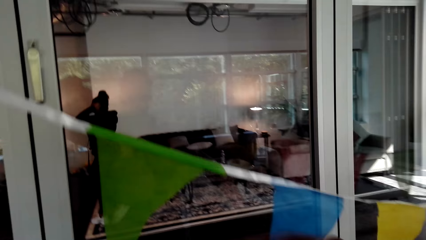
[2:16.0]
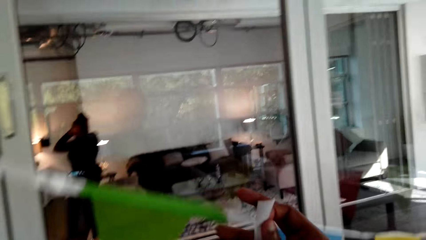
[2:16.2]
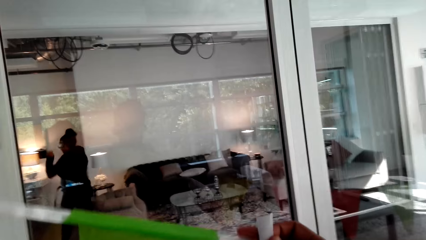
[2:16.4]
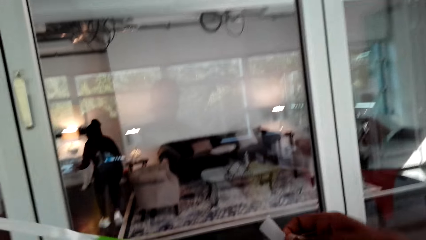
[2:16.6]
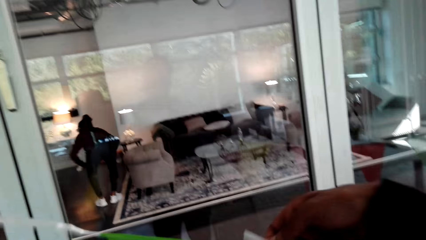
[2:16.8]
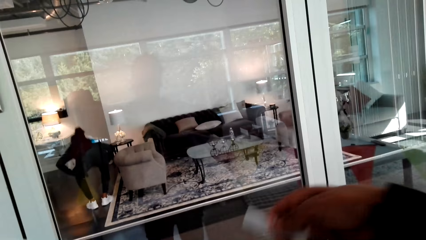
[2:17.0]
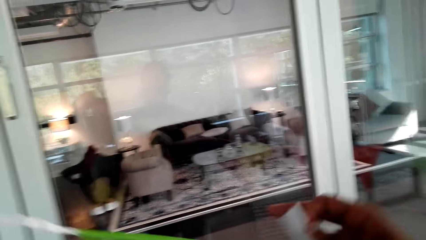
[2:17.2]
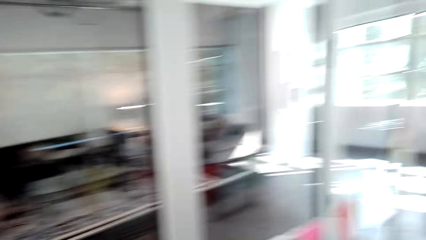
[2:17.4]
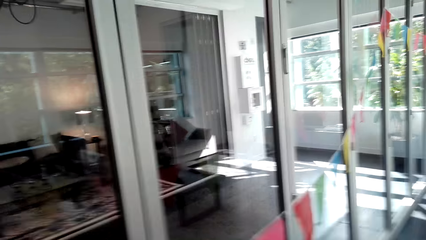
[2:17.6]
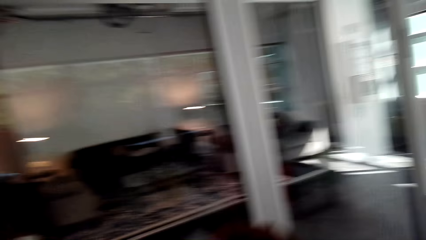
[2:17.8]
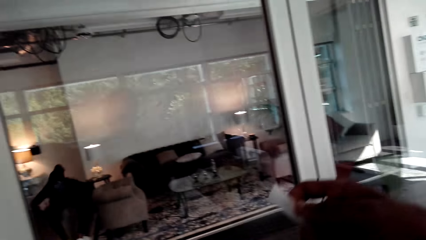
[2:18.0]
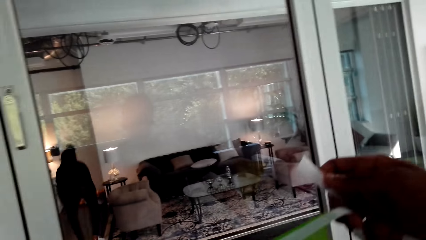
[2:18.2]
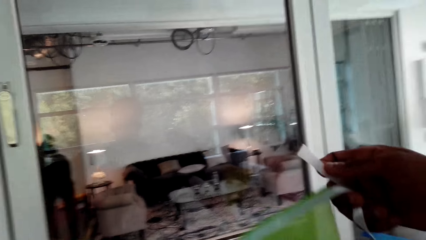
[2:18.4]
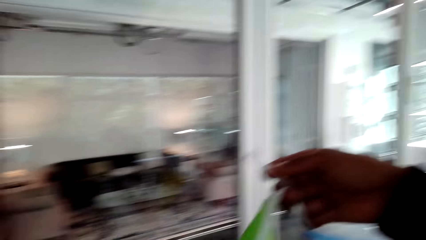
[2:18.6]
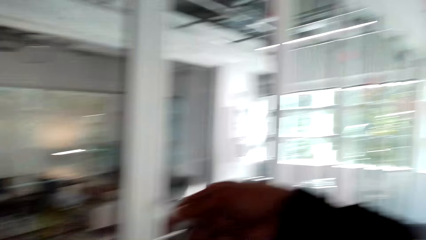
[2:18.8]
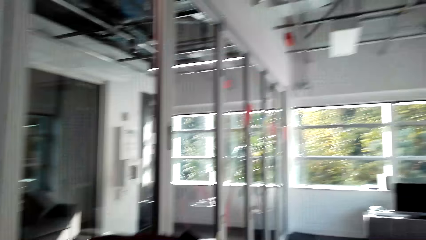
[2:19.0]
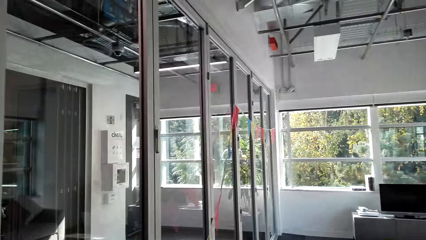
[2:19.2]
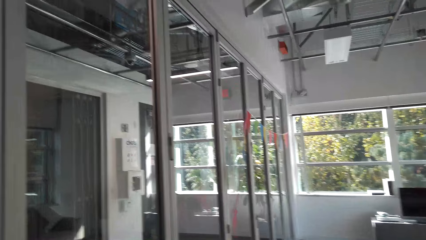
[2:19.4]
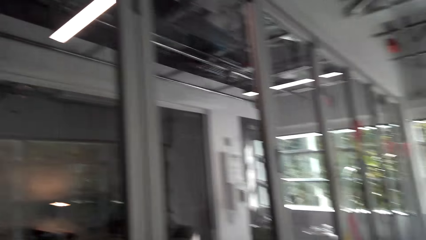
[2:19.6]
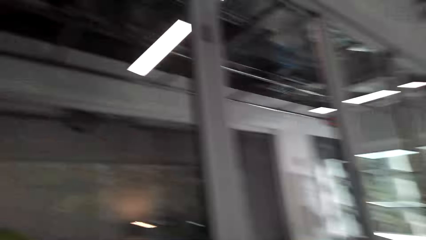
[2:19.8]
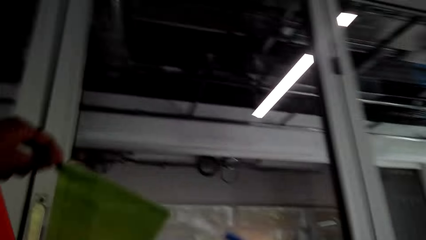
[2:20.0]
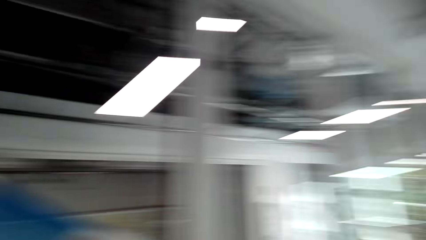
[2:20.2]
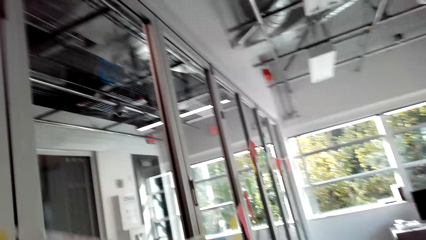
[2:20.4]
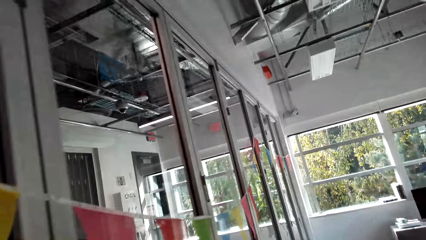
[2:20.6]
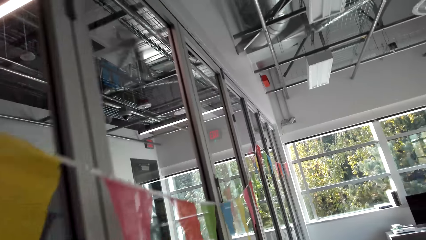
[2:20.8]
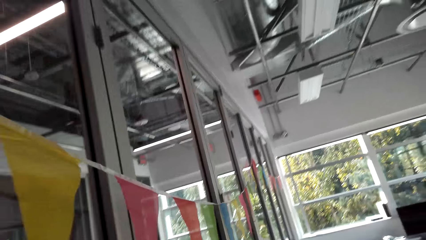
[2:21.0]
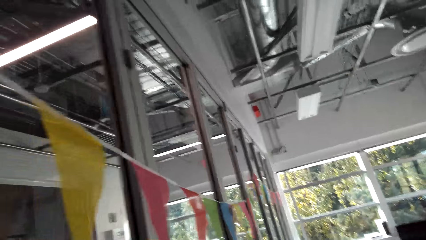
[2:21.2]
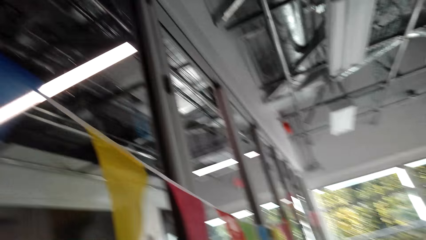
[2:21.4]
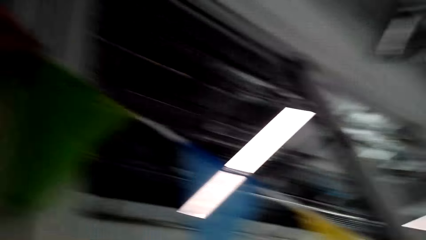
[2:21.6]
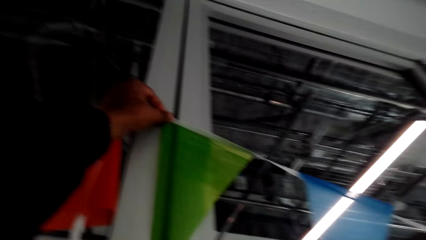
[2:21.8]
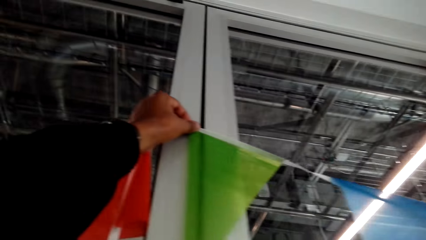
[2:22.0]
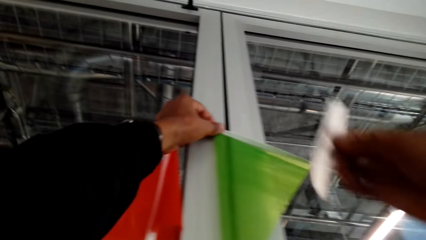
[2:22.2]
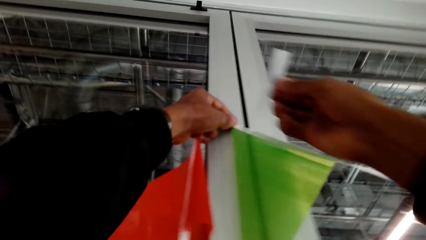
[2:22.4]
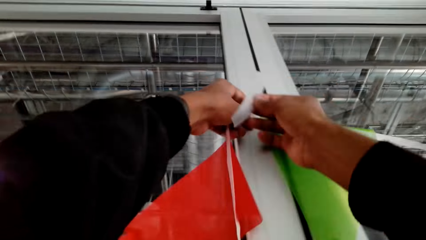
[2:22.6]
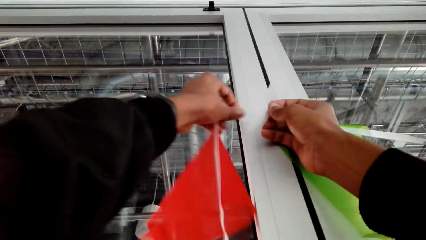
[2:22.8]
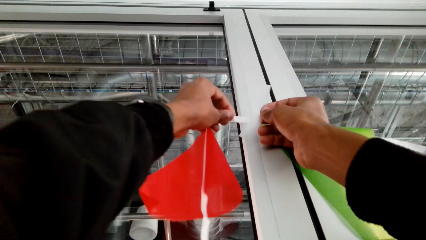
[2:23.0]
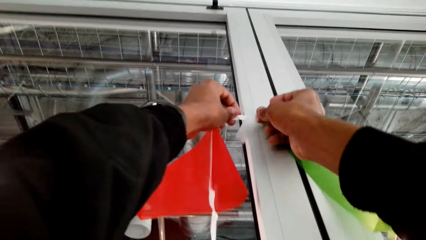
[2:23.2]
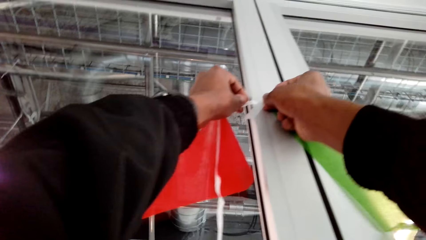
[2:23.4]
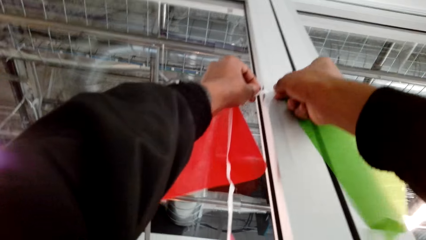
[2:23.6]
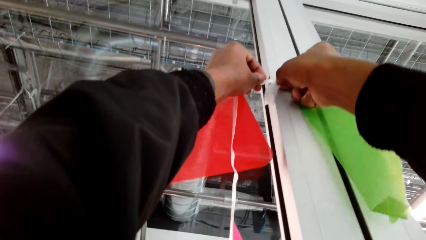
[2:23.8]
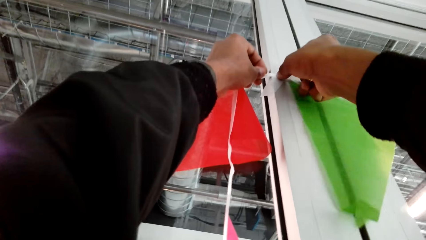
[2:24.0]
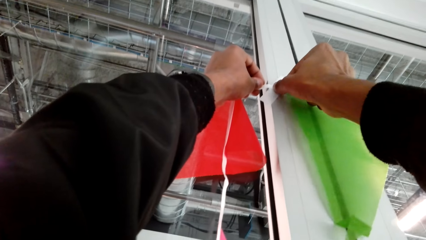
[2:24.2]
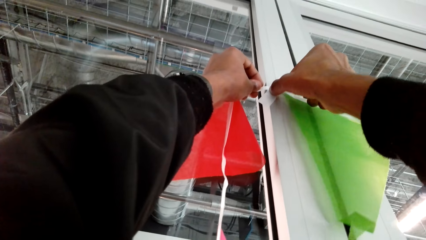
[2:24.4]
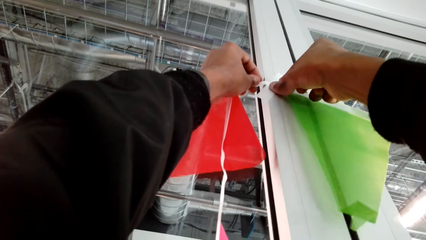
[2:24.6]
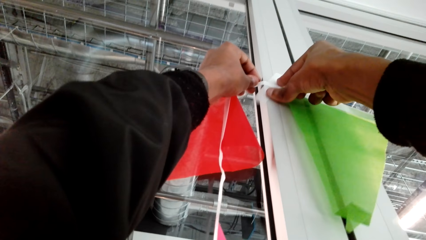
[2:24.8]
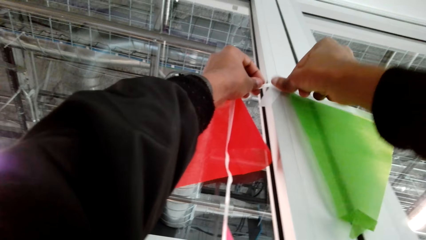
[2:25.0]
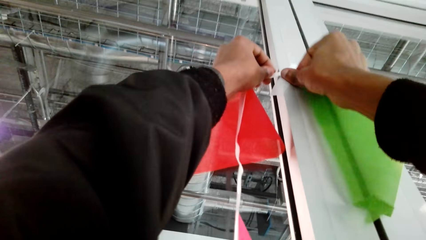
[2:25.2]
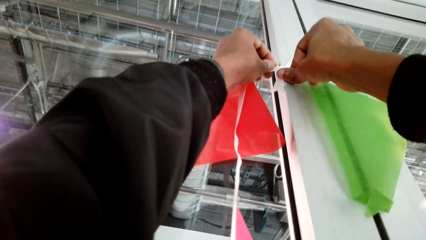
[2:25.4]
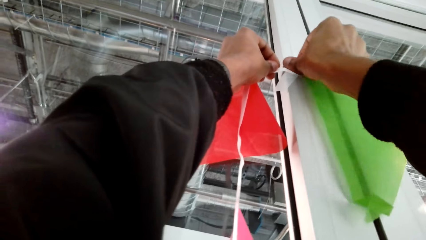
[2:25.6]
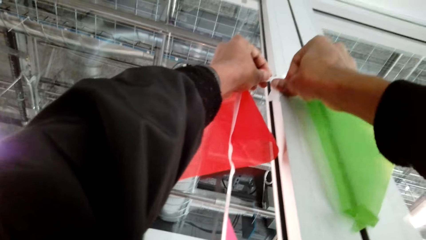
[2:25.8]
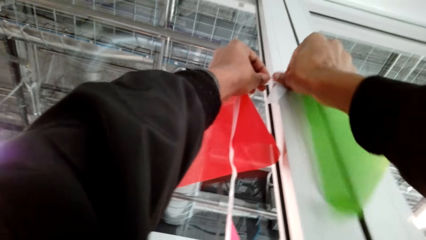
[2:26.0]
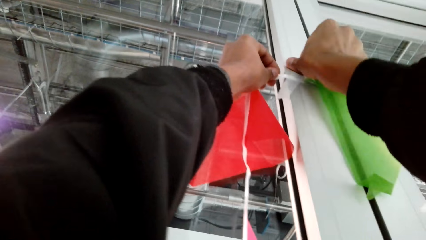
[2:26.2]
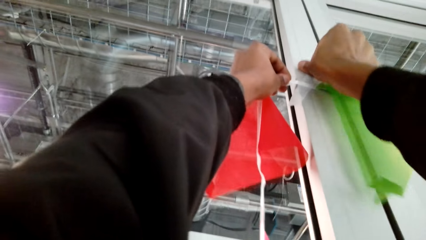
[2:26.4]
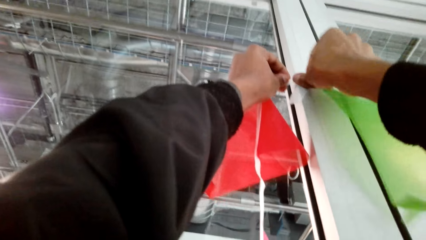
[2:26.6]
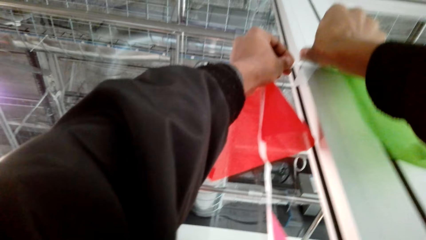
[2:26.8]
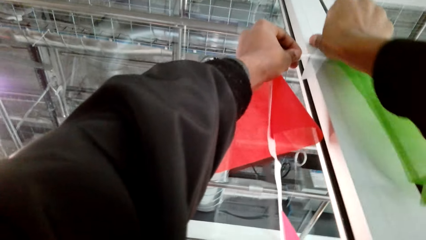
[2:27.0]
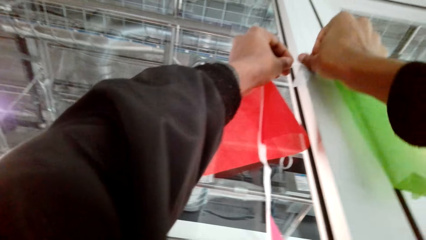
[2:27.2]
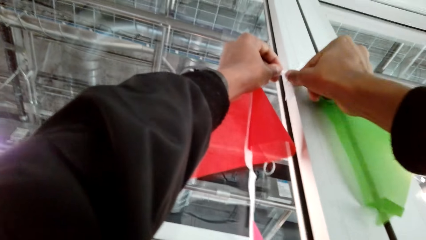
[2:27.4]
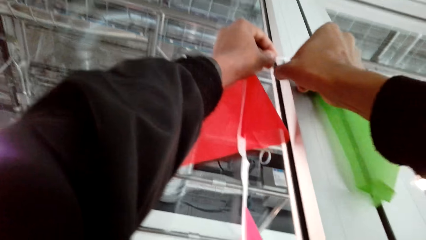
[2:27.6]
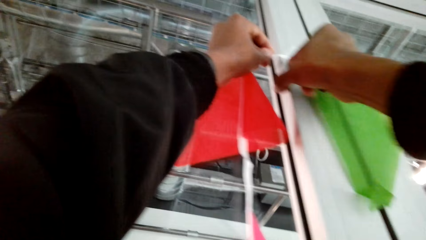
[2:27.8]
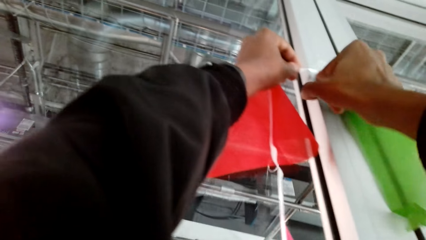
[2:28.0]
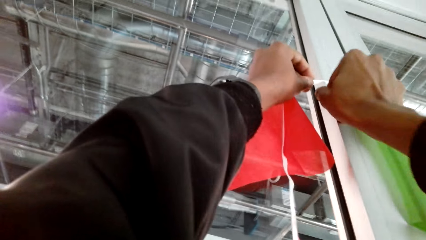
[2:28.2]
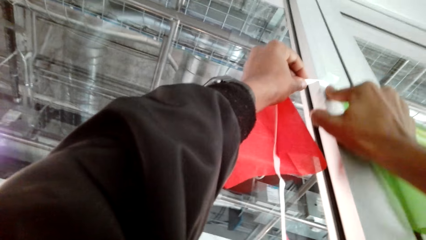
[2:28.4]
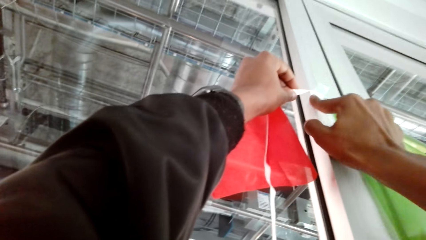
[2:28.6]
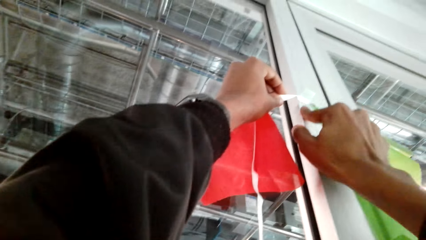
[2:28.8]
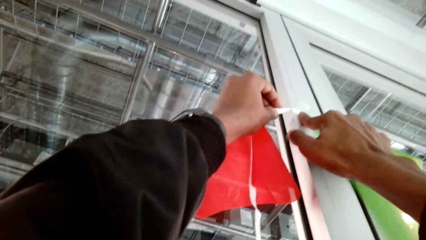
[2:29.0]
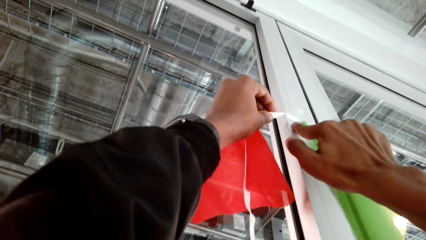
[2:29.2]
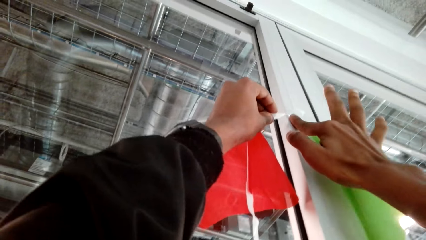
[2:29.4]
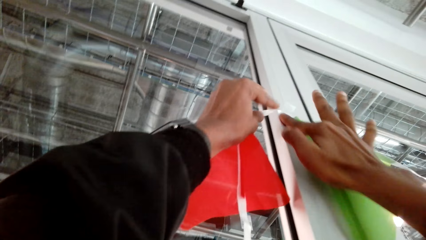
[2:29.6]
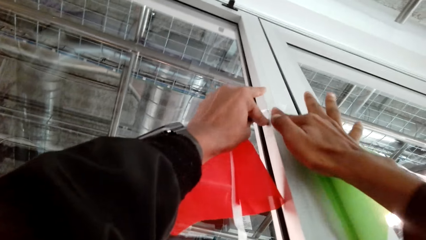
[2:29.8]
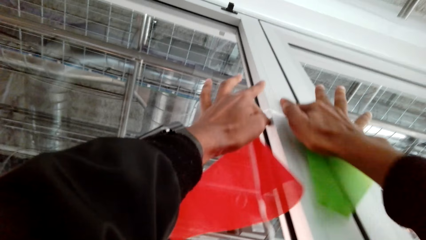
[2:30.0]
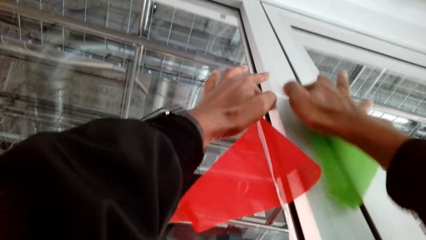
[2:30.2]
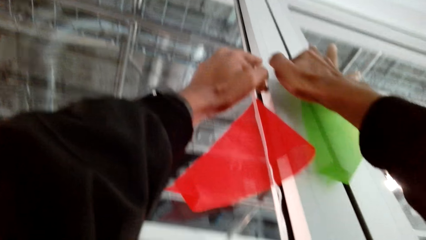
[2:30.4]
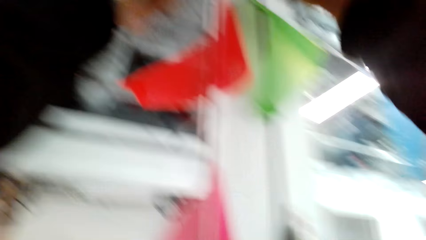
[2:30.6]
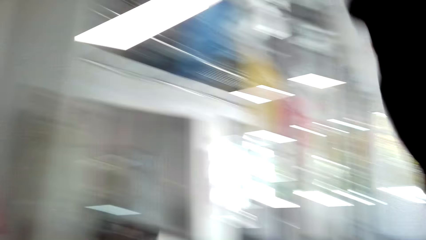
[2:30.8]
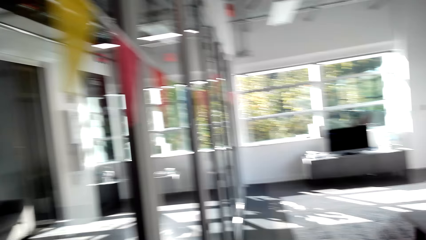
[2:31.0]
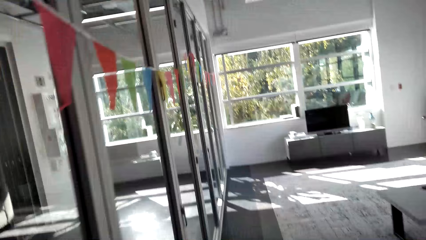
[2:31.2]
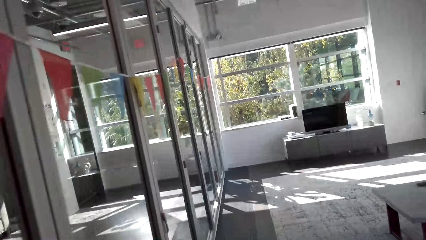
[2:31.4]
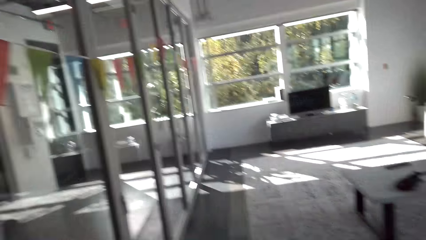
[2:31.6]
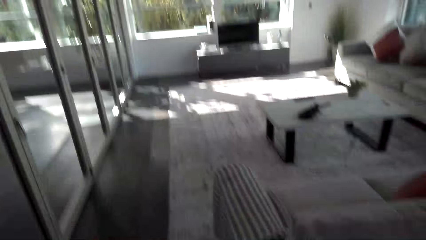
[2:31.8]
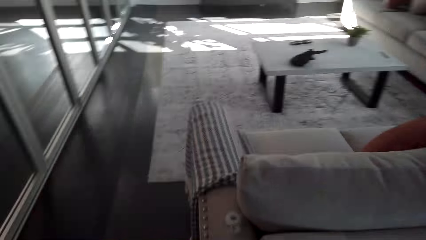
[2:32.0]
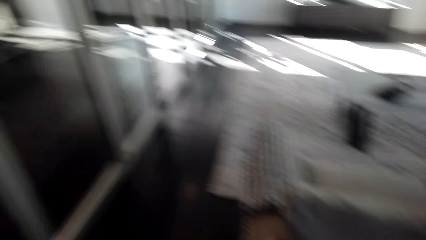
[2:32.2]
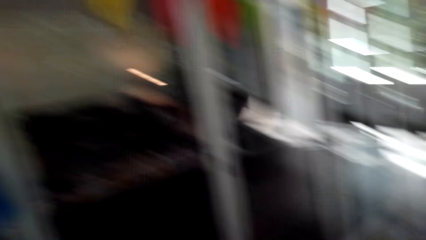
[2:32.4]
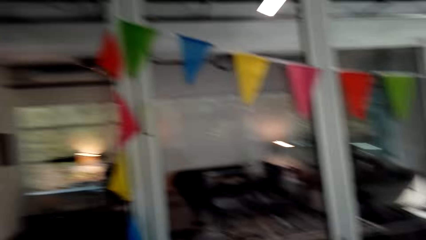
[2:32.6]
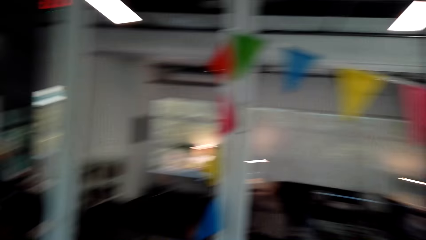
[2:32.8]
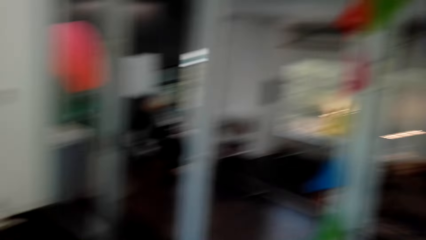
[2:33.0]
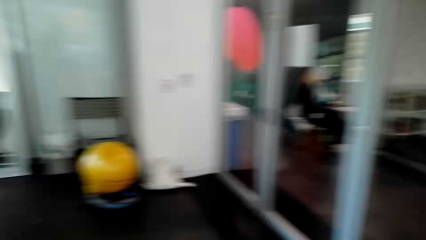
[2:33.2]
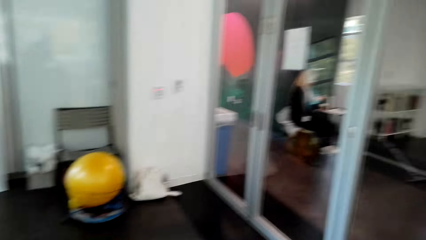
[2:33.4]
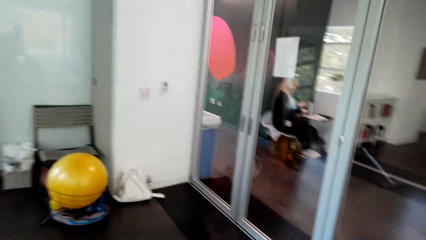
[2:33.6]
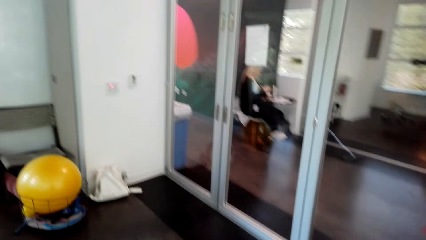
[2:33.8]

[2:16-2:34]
The camera wearer lifts up the decoration. They stick the decorations on the wall with the sellotape. They look around.
